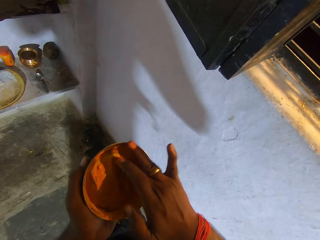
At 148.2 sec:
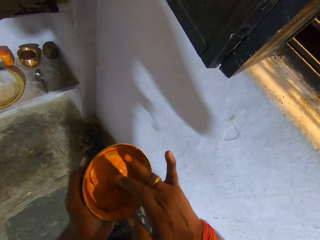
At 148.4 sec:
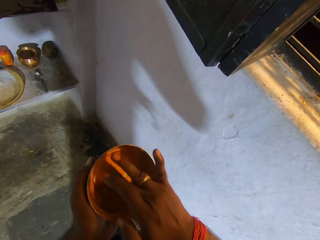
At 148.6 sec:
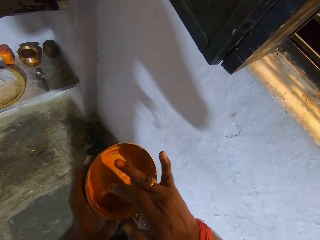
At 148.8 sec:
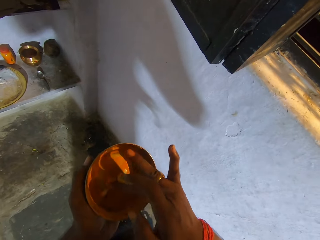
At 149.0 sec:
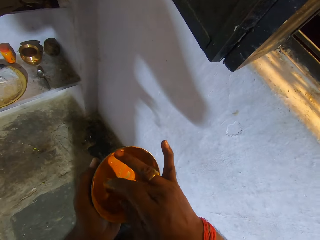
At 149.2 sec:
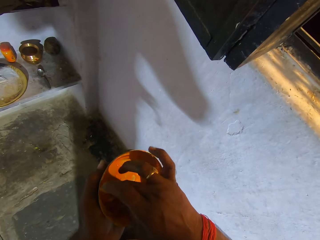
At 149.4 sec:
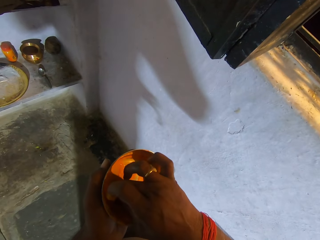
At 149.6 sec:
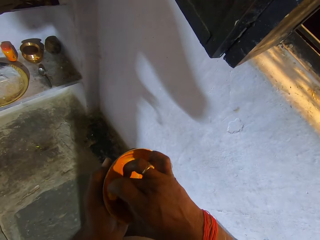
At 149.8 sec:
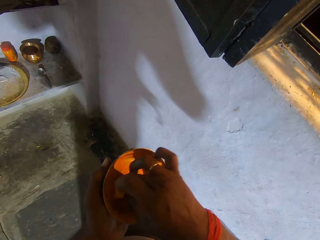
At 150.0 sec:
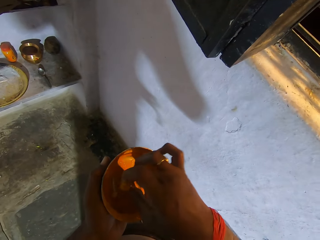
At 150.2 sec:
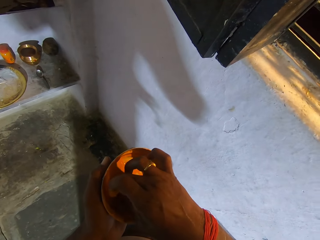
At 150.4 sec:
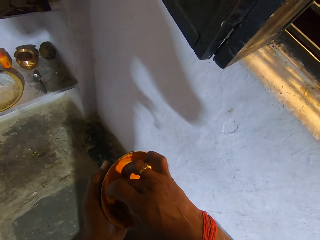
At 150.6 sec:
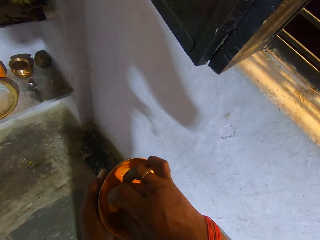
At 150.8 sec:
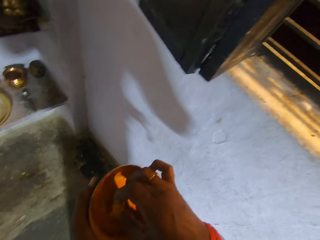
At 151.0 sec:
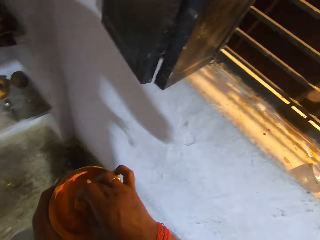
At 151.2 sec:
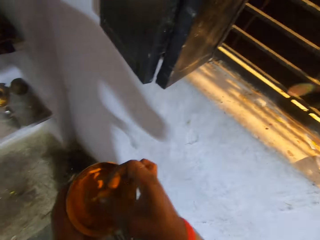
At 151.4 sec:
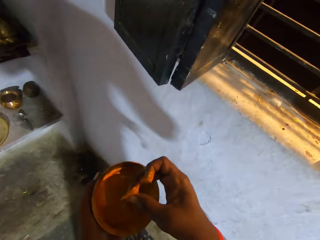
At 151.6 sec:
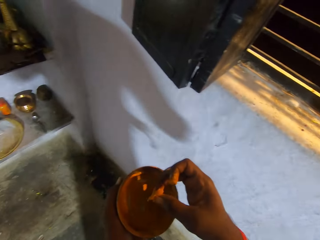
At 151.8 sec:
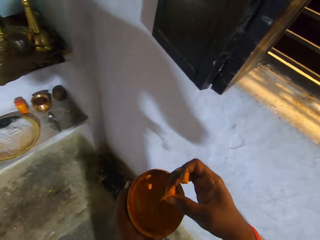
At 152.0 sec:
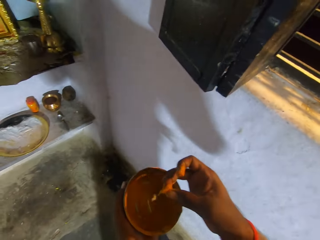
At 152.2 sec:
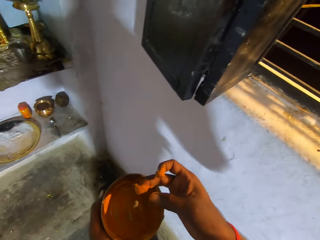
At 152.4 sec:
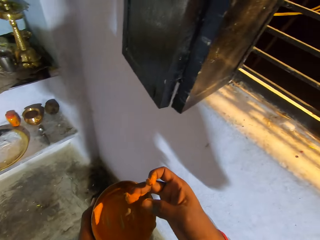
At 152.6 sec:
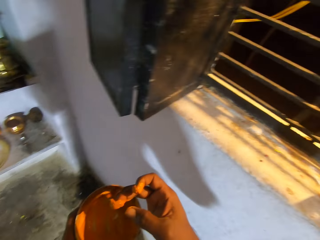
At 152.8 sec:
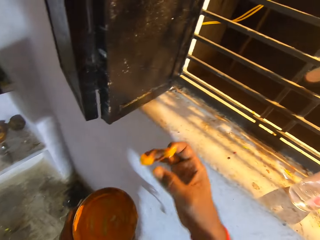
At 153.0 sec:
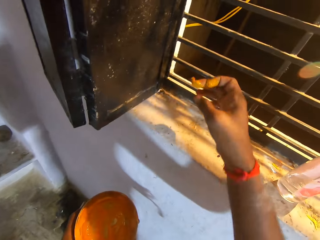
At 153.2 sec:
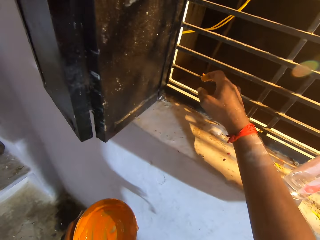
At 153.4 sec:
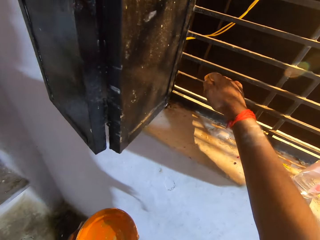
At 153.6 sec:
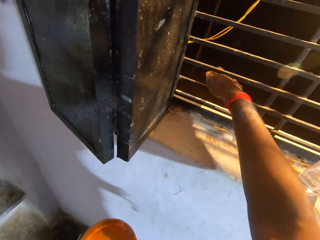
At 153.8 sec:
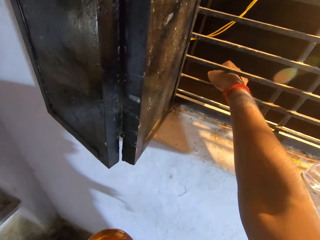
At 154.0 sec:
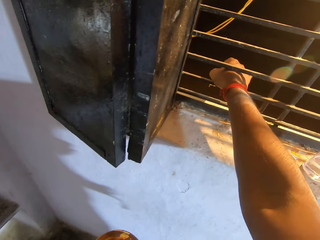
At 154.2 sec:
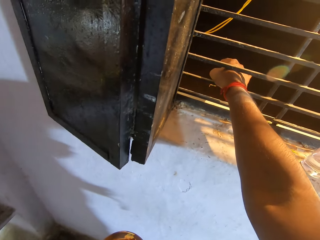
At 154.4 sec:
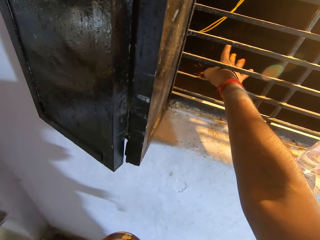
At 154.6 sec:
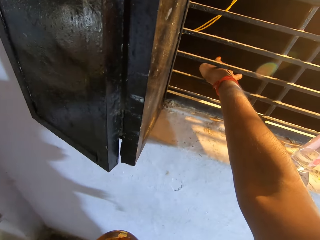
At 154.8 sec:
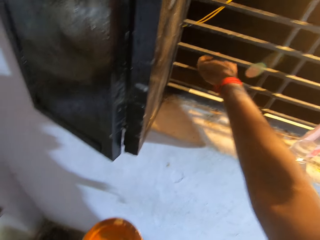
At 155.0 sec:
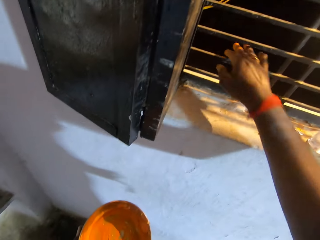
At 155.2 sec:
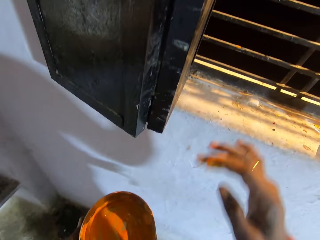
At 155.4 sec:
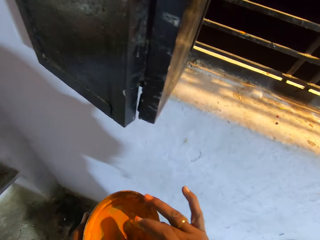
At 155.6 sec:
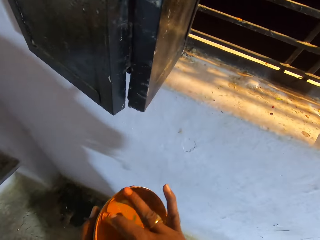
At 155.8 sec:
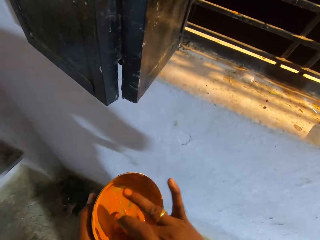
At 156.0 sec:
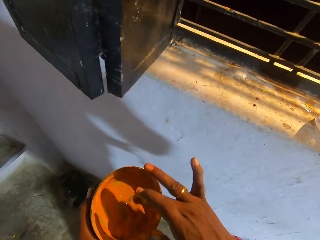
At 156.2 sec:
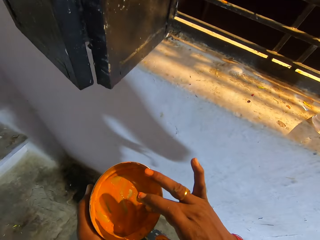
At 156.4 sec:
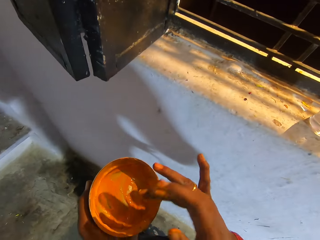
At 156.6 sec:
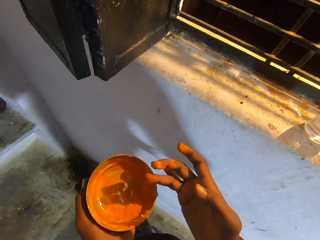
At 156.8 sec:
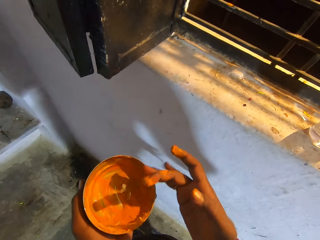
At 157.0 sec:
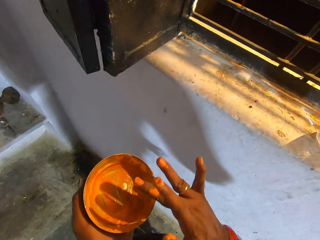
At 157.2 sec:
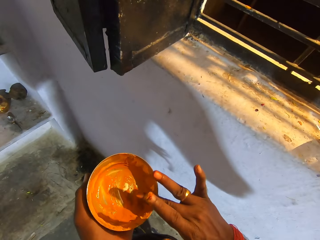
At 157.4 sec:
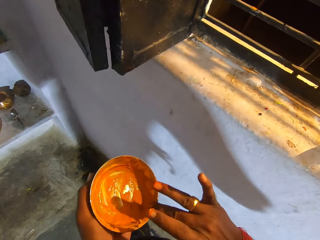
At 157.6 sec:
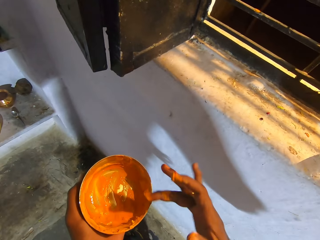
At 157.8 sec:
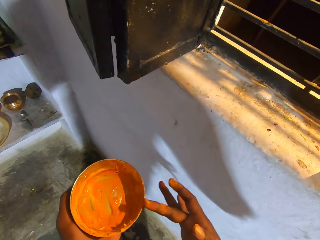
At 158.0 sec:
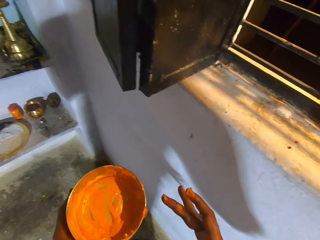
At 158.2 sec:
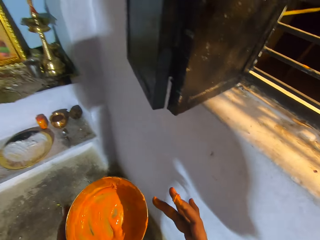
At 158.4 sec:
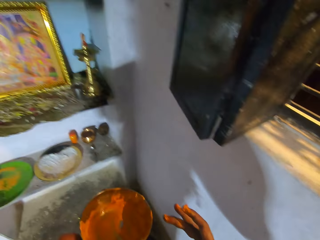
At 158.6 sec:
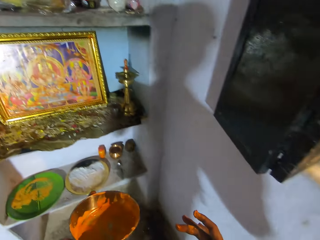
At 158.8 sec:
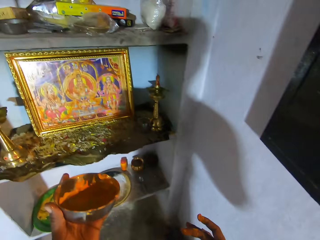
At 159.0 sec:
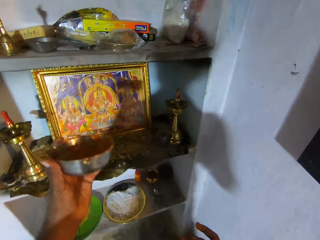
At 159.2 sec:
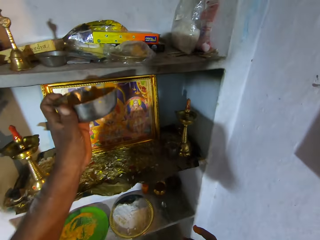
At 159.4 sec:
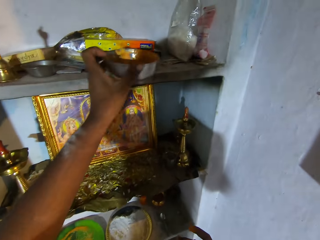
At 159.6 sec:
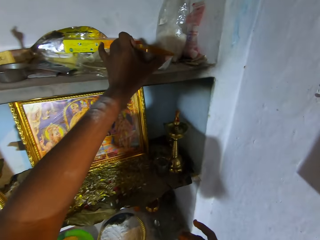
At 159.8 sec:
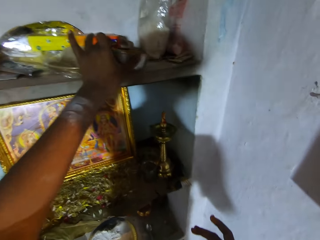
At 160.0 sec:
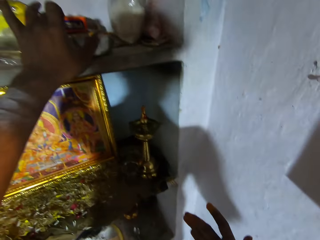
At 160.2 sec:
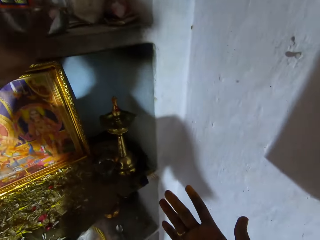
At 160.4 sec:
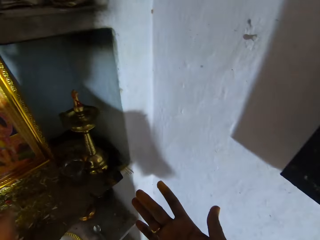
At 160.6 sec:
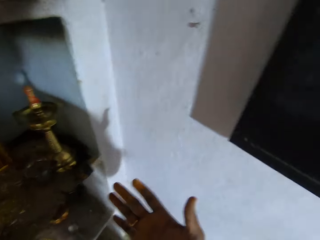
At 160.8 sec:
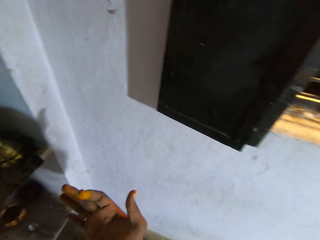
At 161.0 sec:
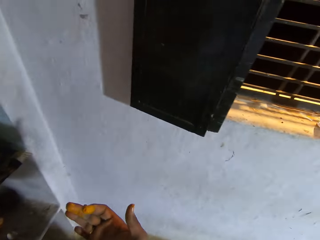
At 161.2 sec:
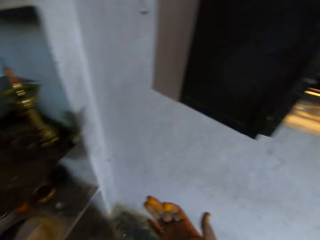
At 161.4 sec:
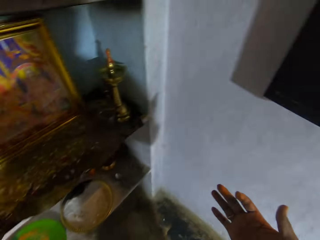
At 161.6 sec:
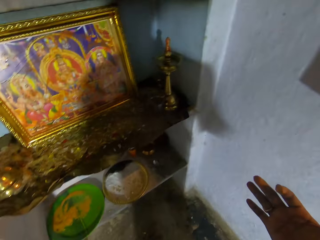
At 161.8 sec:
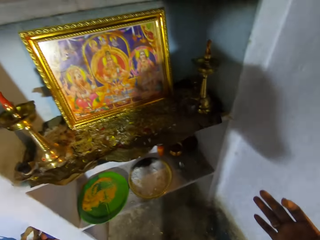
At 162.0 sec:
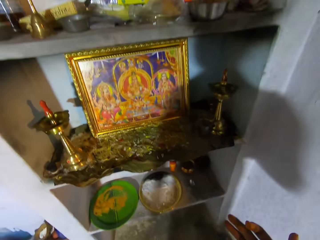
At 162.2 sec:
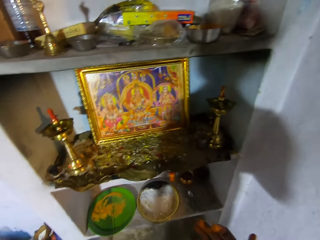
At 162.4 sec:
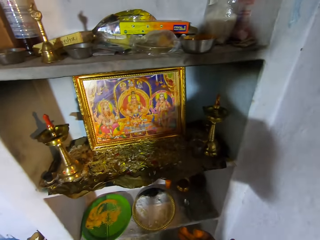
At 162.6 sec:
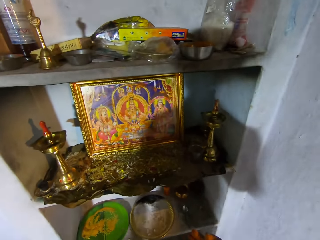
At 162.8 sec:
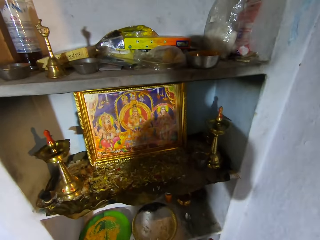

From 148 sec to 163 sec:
The camera wearer picks something in a bowl with hand. He looks at something. He throws some mixture through the window. He mixes the oil and an orange powder with his fingers. He looks at his fingers. He wipes his finger with the bowl. He moves around. He puts the bowl on the shelf. He looks around. He looks at his fingers.

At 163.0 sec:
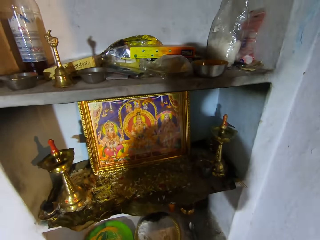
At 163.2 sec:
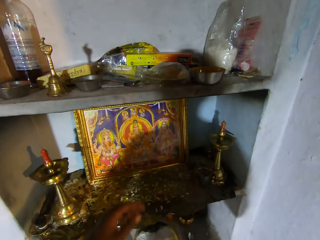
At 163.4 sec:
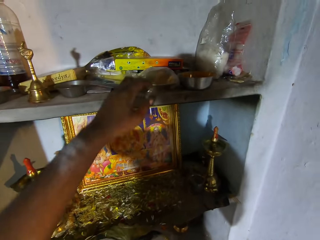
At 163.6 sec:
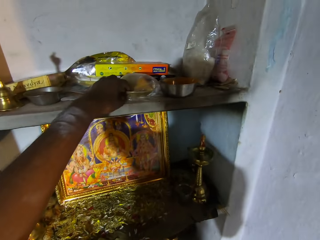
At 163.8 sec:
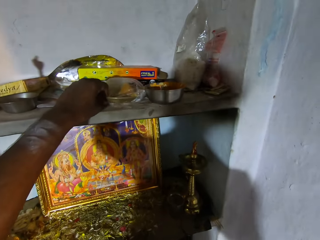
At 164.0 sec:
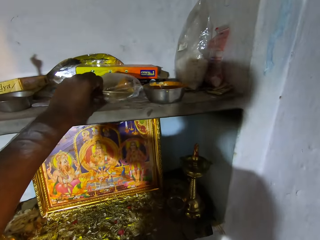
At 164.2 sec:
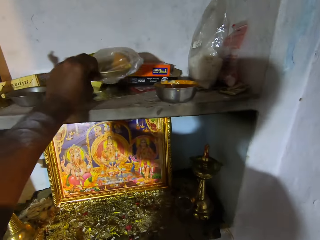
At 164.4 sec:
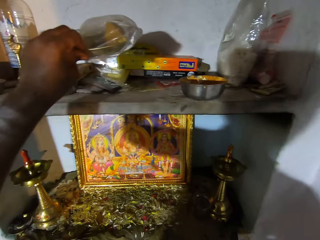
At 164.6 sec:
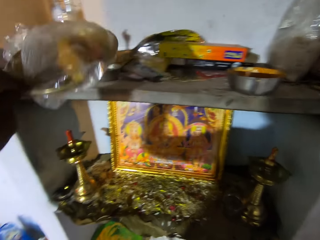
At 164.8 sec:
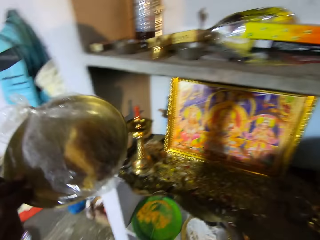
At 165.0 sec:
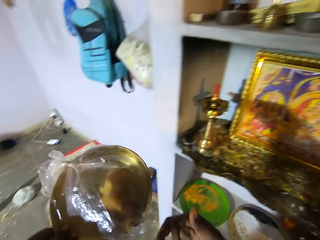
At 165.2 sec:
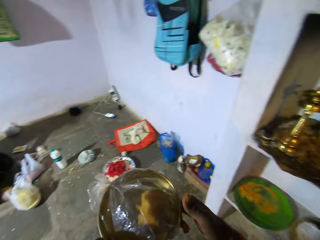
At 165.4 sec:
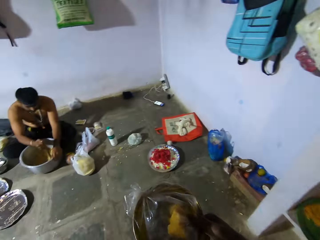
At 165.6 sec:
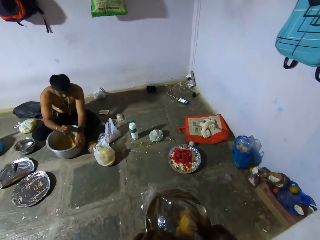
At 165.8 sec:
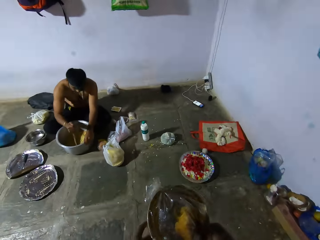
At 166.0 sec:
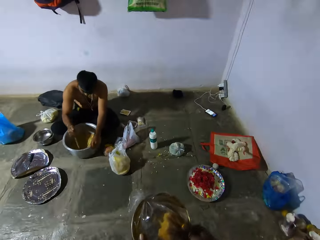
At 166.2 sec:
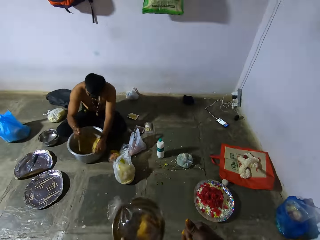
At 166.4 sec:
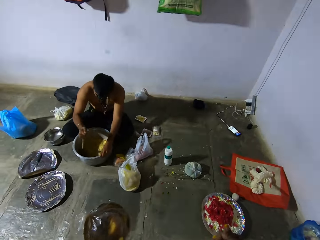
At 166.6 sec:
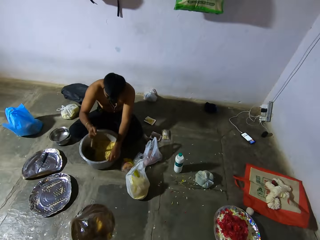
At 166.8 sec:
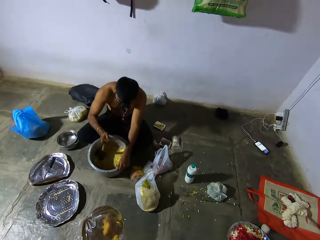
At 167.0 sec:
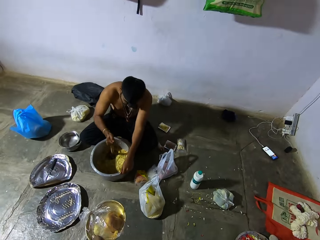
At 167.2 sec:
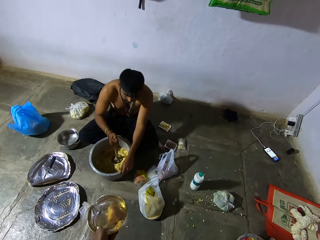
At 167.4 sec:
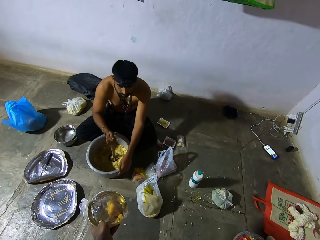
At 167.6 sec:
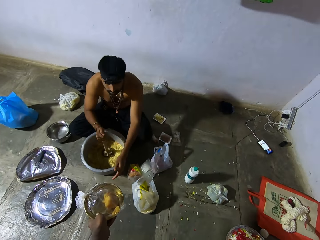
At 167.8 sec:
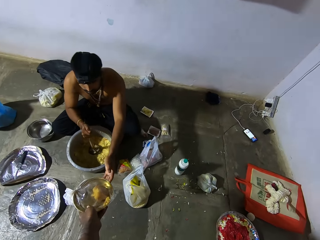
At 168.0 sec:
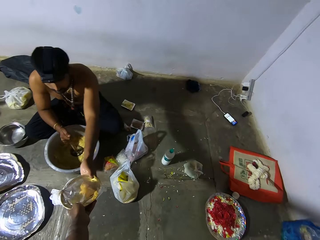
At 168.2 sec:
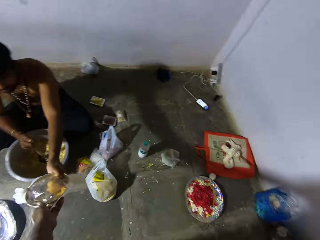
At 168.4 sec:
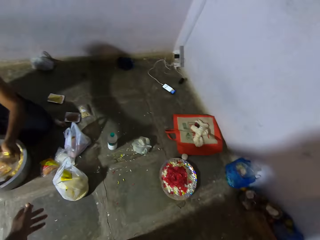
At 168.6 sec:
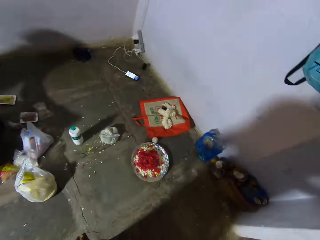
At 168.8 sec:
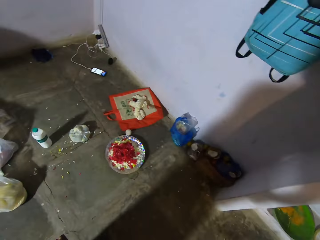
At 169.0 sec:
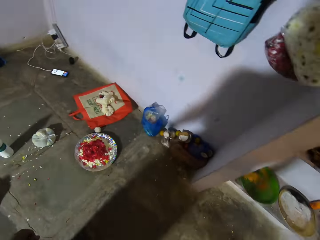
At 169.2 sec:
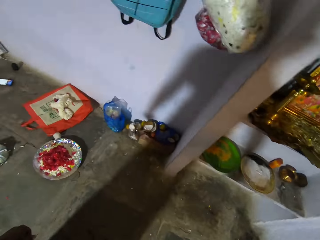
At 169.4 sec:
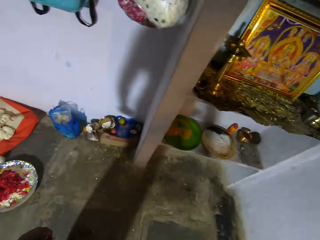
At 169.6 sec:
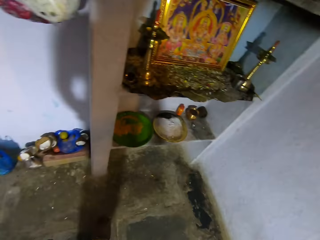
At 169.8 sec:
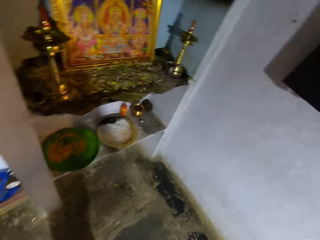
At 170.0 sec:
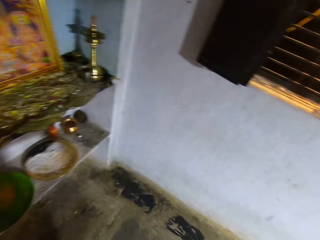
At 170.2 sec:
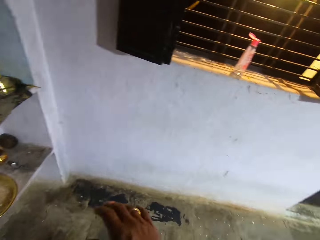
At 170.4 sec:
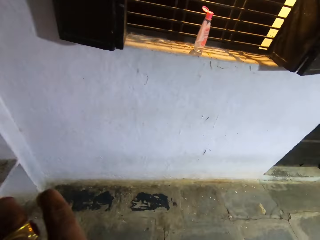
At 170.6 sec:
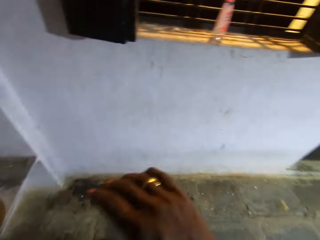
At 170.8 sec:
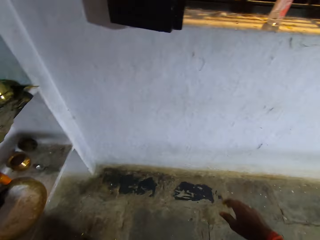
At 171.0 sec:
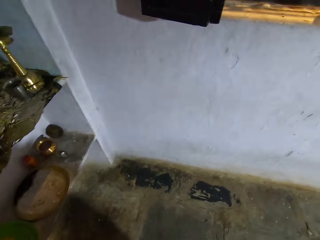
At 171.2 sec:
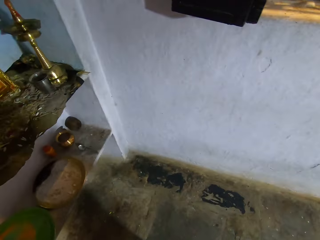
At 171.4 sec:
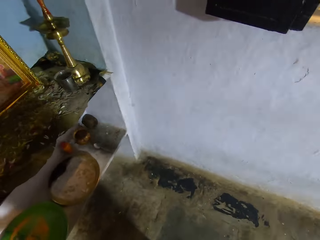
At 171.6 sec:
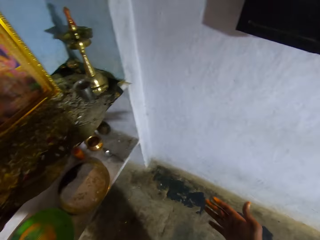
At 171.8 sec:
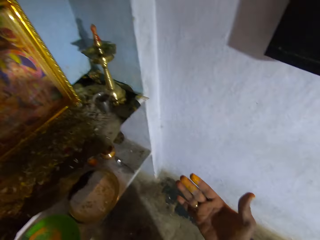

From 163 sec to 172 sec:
The camera wearer picks a plate on the shelf. They walk around. A man mixes something in a pot. The camera wearer gives the man the plate. The man picks the plate from the camera wearer. The camera wearer walks around. They turn and move their hand.
